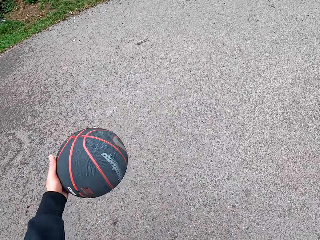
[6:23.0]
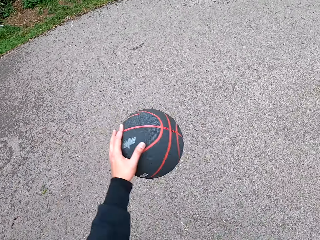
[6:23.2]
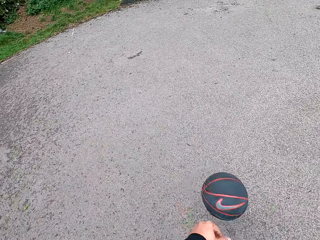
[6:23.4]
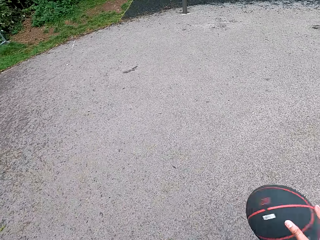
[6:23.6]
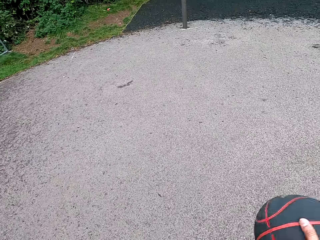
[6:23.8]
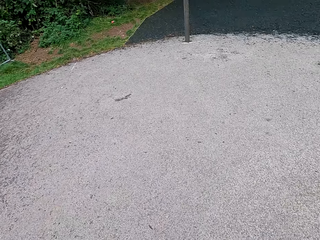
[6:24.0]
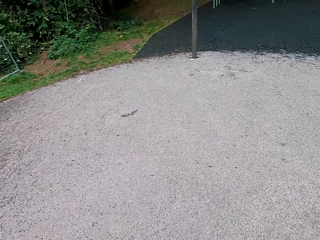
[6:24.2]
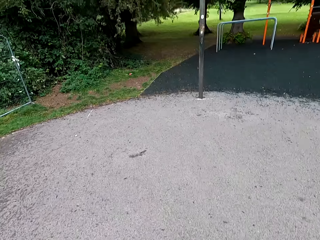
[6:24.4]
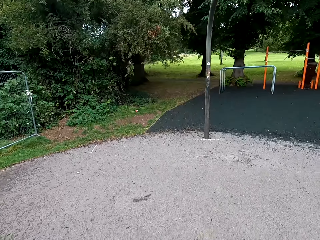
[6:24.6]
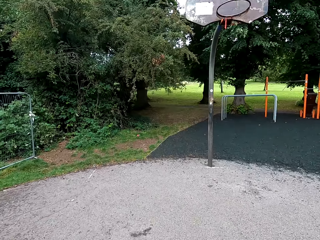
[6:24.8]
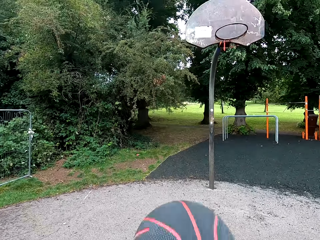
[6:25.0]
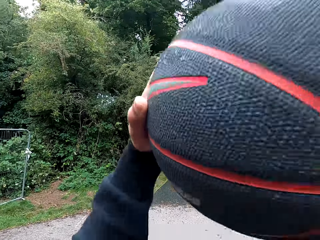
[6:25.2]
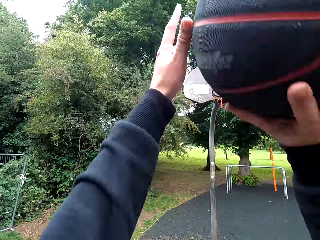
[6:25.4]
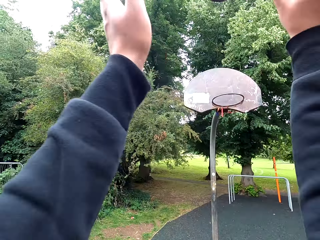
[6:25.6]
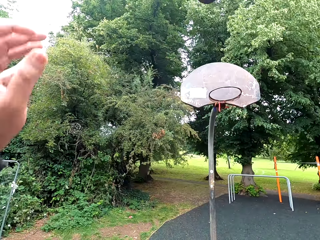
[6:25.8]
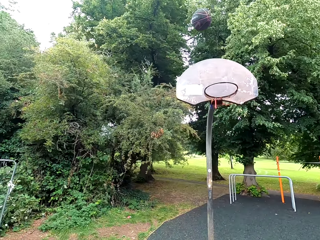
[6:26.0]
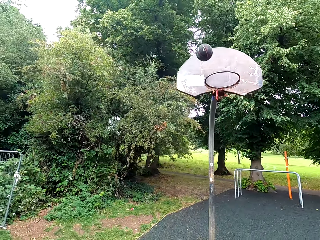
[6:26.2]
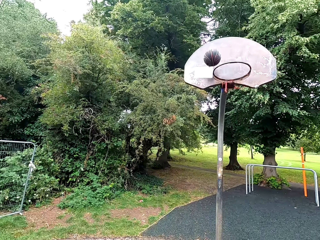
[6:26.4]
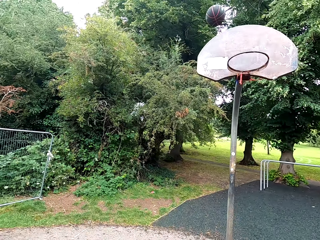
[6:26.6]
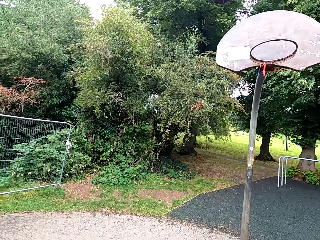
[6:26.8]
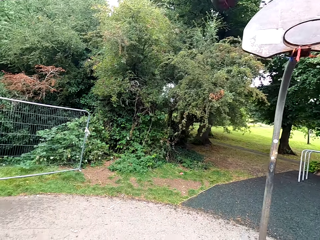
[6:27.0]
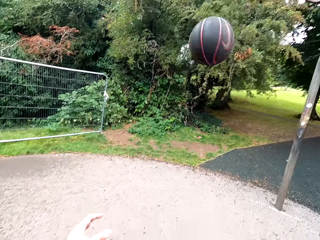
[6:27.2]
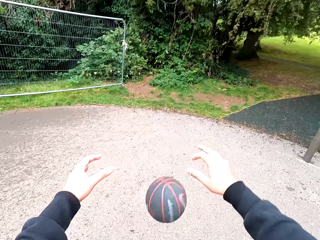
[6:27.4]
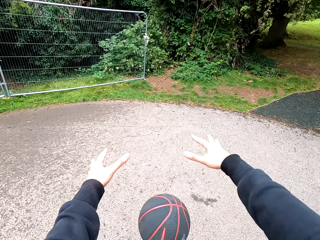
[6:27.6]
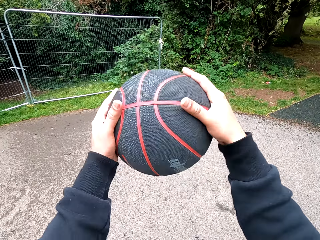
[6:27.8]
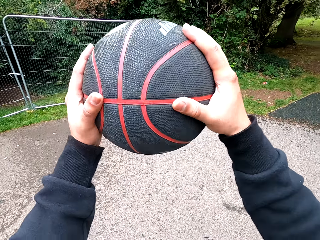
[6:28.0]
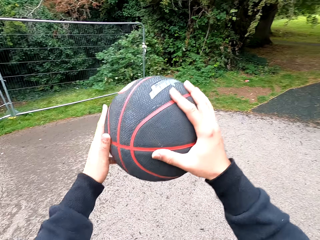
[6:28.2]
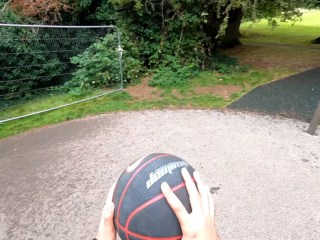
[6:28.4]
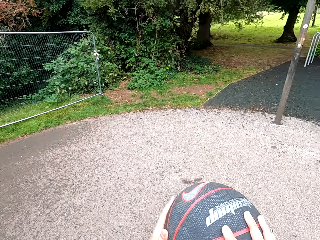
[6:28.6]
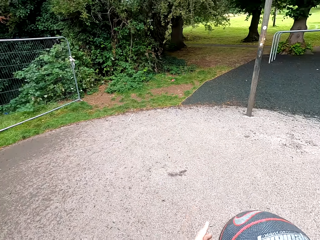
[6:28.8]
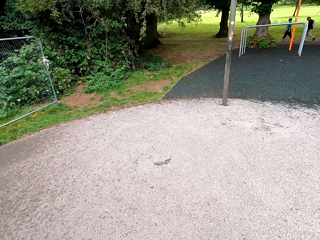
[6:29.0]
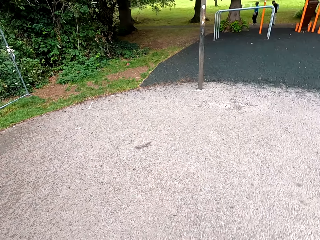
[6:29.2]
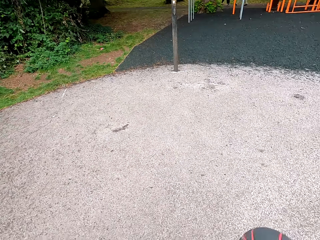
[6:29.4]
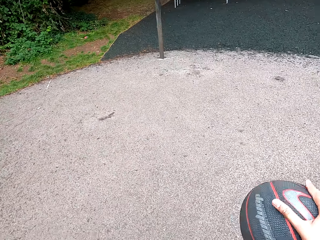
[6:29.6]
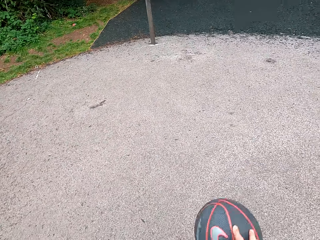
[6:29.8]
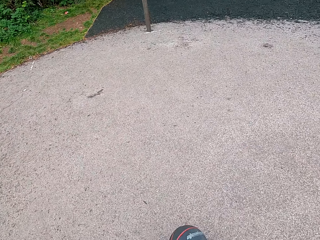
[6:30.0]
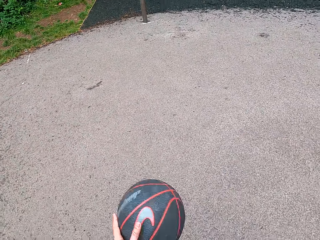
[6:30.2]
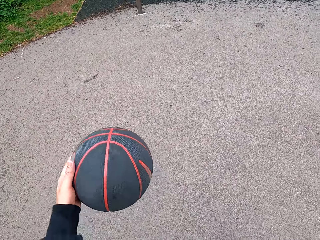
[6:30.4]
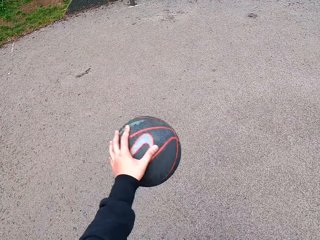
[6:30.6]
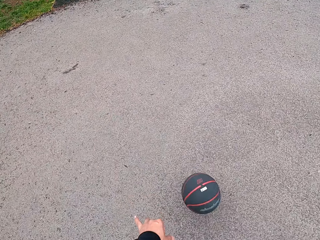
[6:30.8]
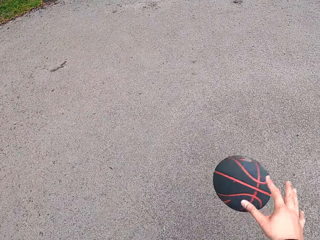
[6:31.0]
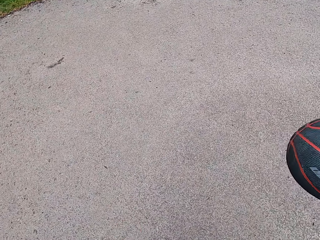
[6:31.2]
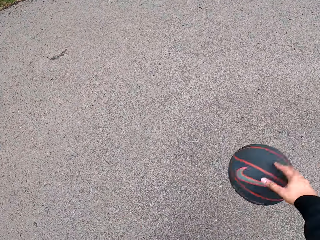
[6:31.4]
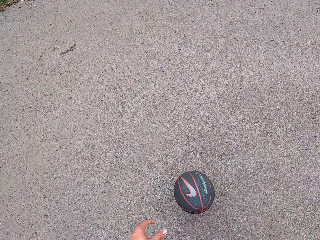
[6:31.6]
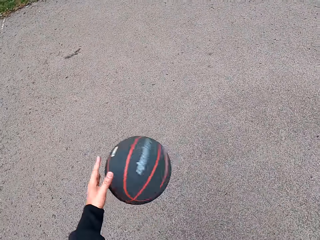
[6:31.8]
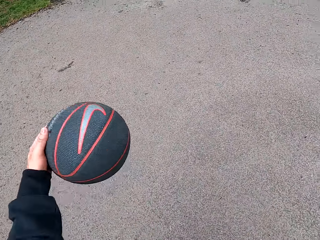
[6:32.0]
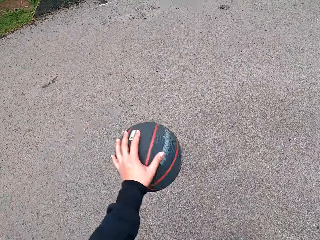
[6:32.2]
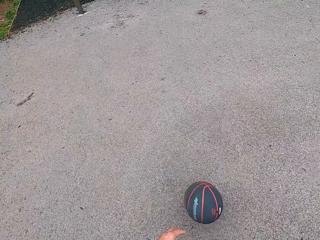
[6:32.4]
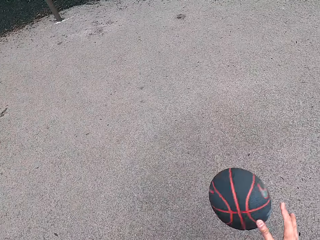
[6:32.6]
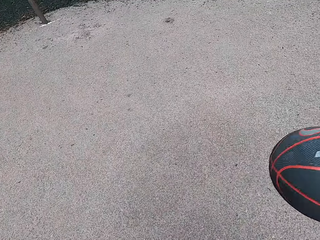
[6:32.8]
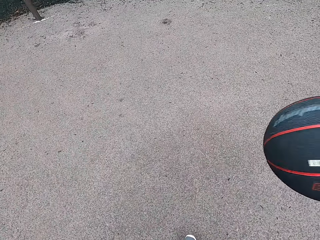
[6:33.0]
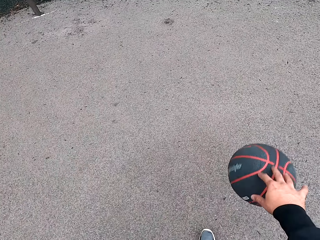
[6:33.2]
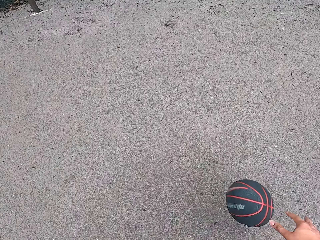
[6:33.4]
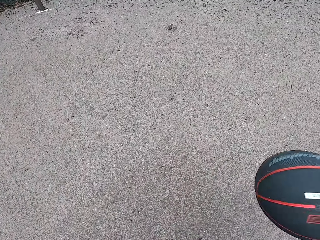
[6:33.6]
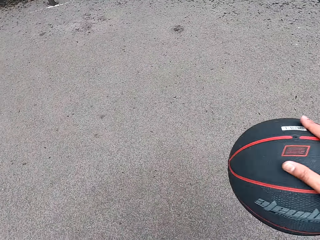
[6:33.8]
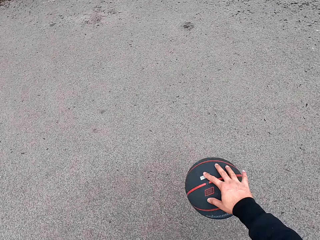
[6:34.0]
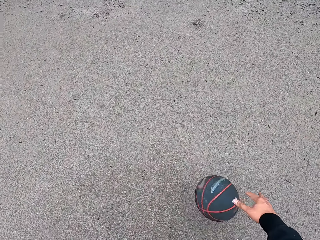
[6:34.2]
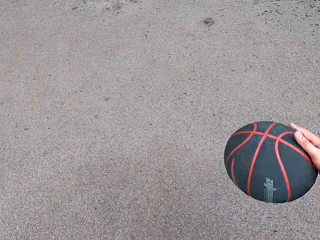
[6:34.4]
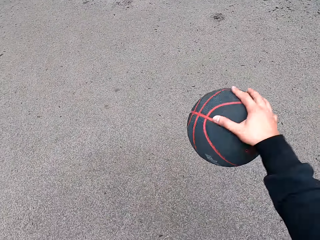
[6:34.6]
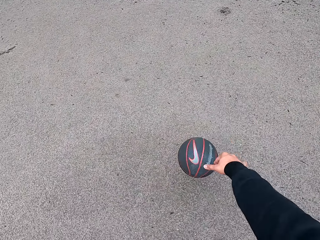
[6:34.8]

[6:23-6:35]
The camera wearer holds the ball. They throw the ball in the goal post. They hold the ball. They turn around. They play basketball.

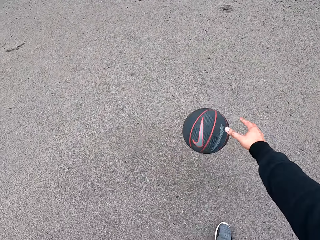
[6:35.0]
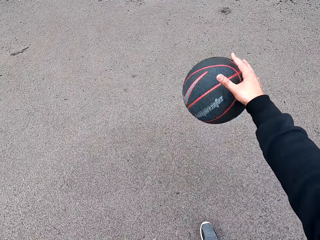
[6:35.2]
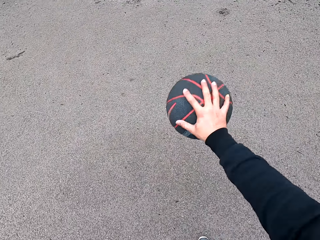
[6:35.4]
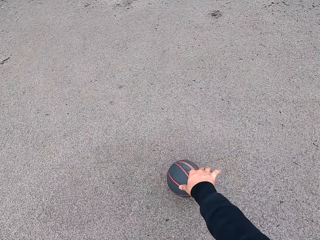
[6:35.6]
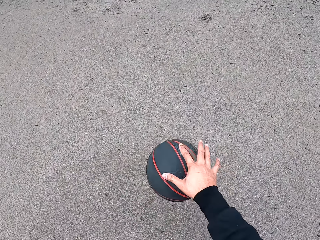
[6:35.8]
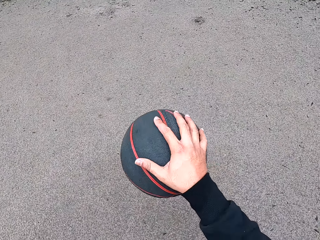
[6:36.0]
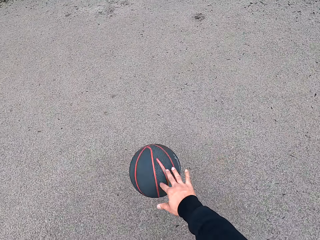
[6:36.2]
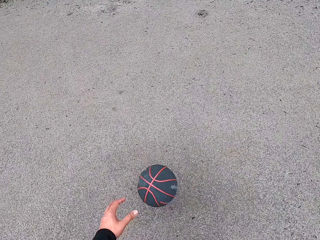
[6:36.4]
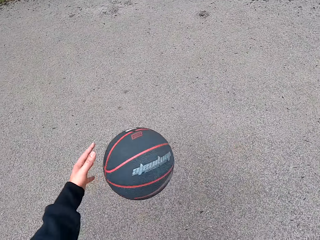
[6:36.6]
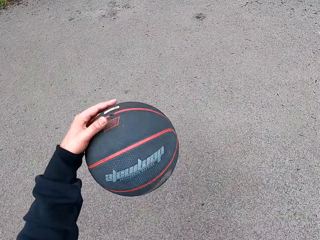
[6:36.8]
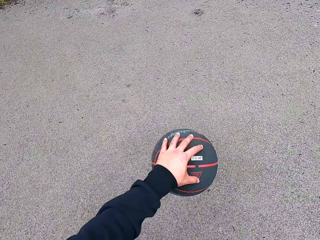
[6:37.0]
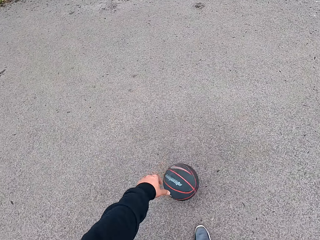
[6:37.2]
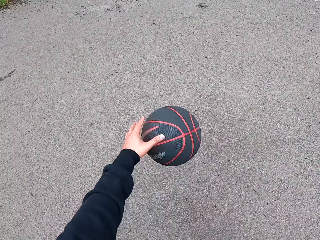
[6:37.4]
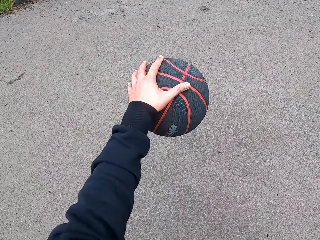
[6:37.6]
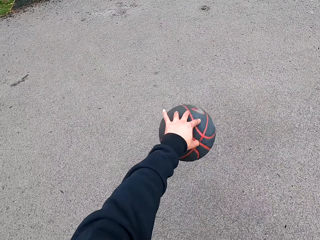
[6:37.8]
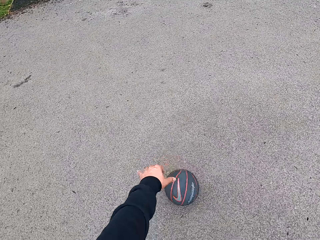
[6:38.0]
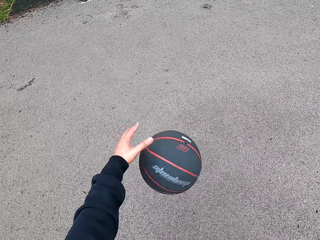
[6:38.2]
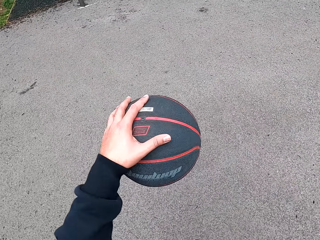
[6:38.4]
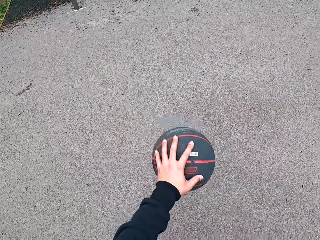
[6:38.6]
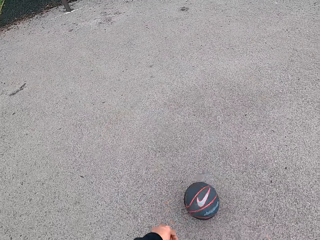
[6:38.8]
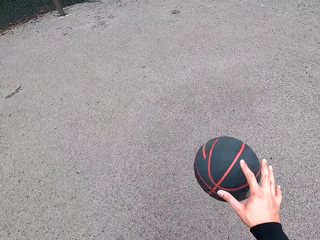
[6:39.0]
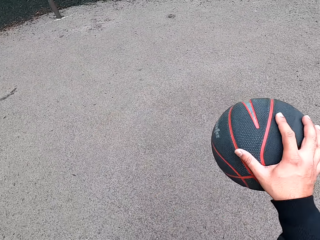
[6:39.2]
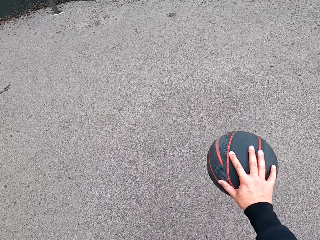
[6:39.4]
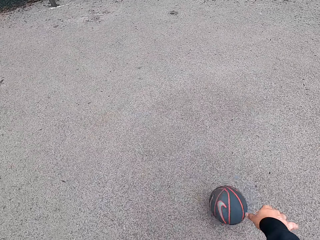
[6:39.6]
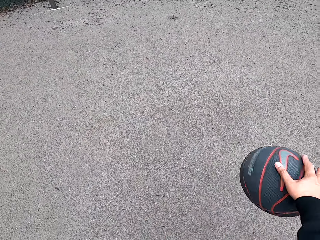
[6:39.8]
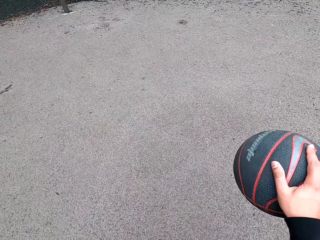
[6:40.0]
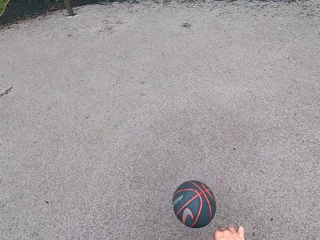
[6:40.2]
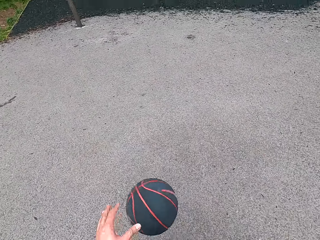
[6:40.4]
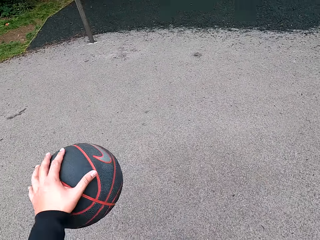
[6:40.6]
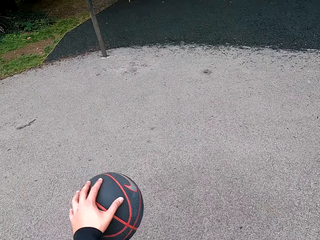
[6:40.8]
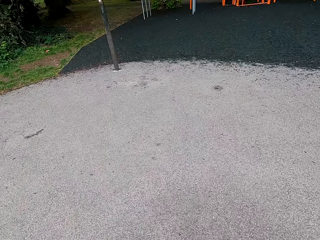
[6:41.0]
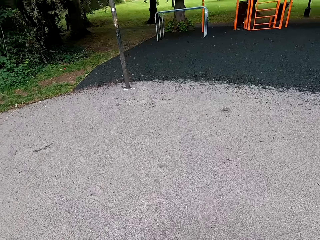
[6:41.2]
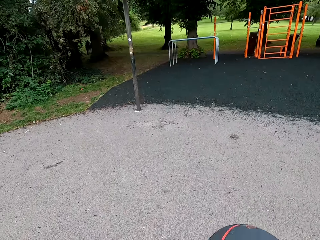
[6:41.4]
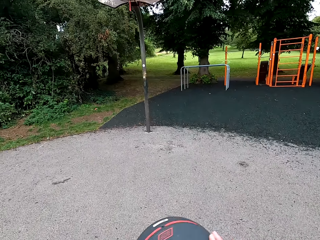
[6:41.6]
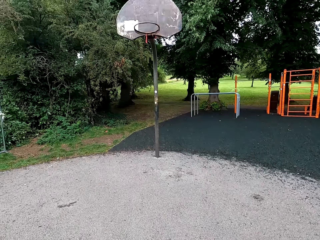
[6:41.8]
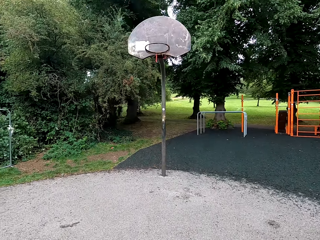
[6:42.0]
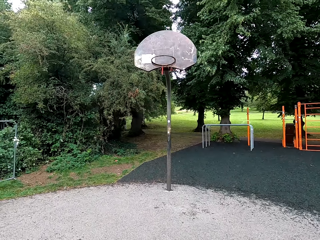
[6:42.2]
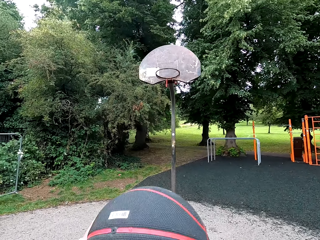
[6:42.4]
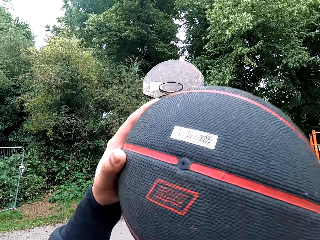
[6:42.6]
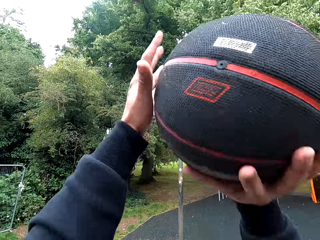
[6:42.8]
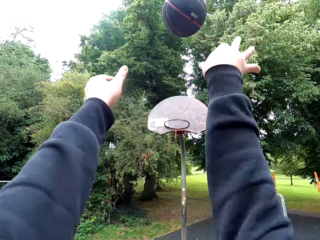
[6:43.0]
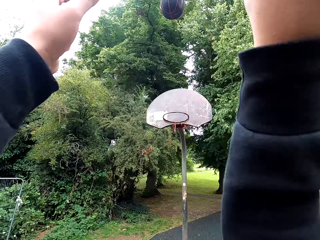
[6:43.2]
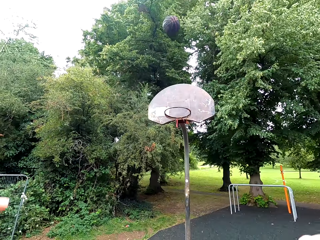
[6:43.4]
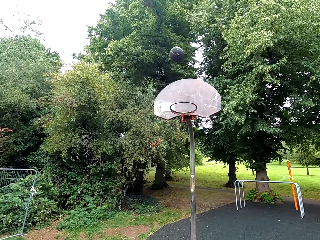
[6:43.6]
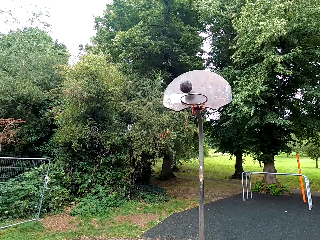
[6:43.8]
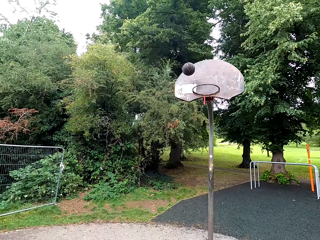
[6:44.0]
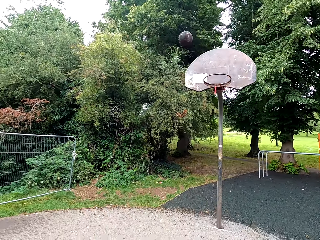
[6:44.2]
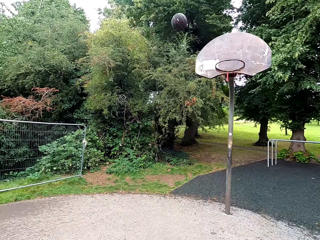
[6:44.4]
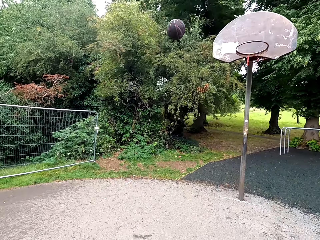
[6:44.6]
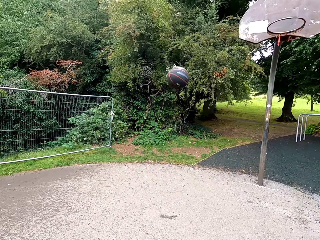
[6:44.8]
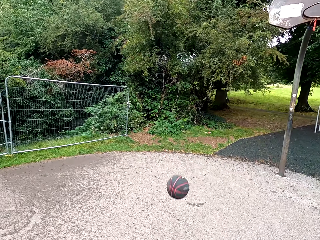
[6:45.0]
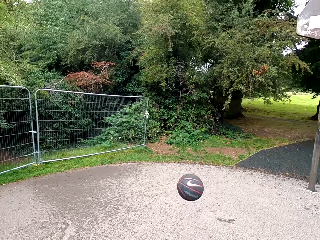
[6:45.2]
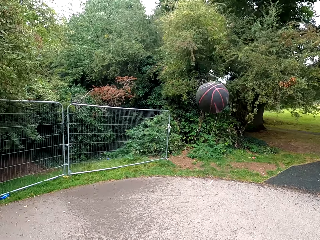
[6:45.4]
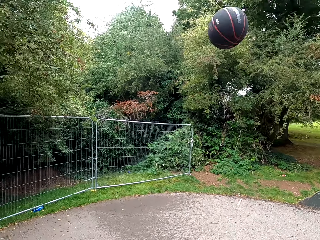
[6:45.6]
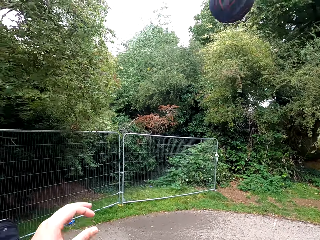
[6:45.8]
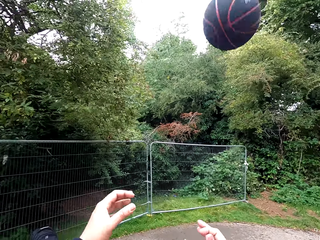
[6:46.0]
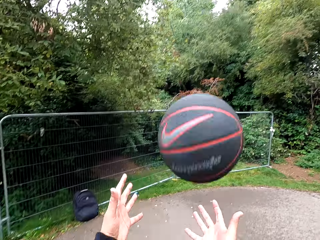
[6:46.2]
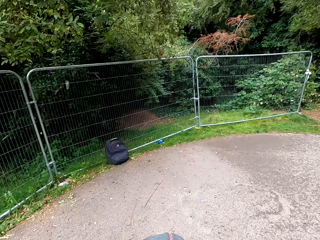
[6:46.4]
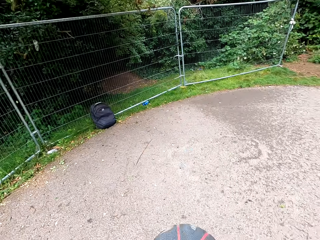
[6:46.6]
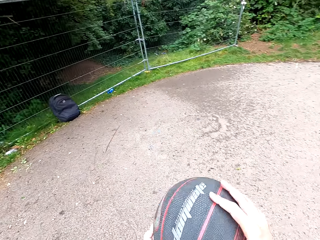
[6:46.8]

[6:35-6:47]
The camera wearer holds the ball. They throw the ball in the goal post. They play basketball.
